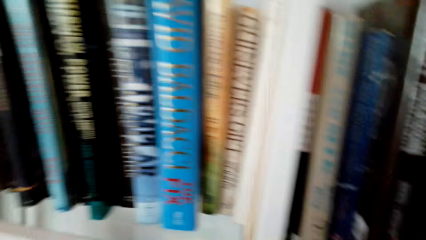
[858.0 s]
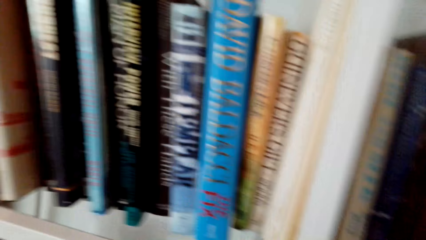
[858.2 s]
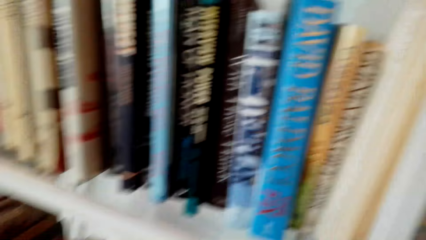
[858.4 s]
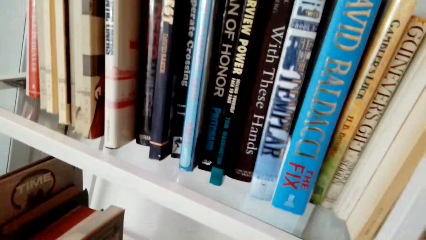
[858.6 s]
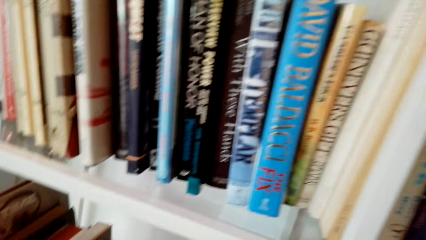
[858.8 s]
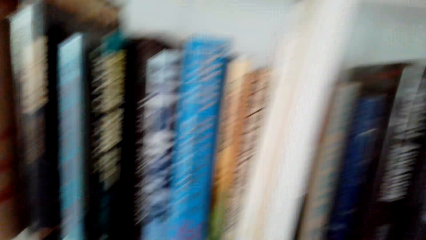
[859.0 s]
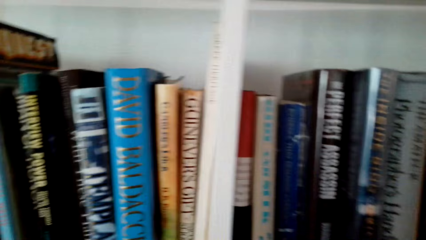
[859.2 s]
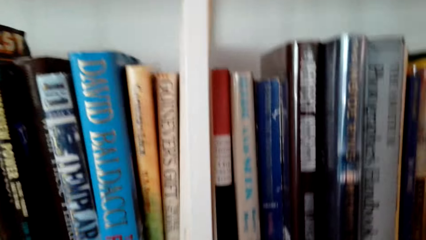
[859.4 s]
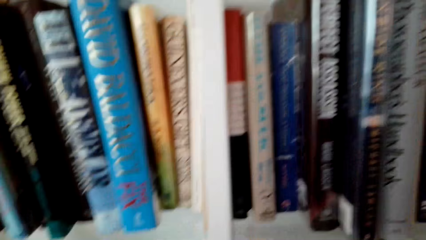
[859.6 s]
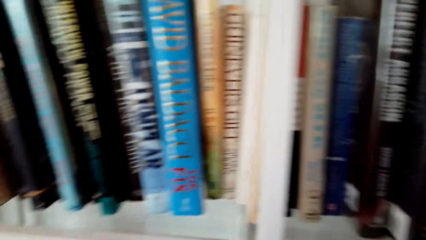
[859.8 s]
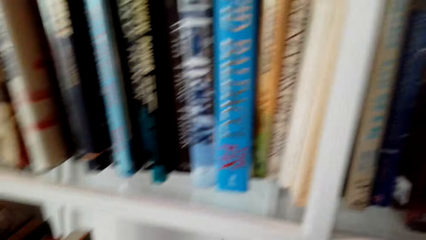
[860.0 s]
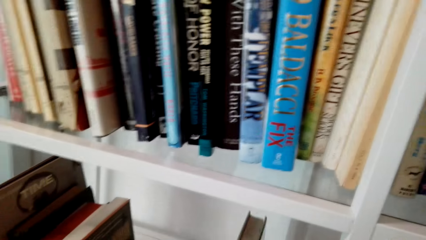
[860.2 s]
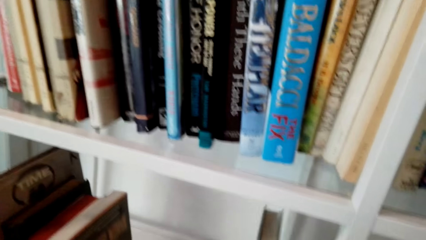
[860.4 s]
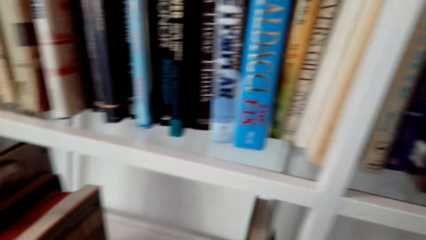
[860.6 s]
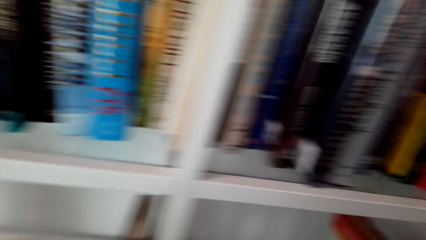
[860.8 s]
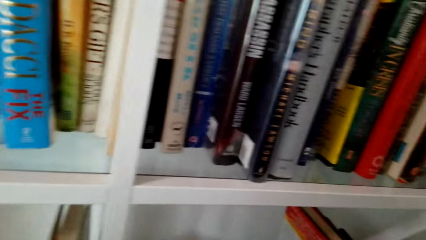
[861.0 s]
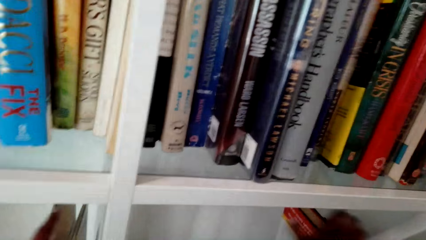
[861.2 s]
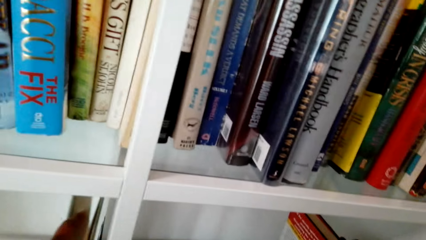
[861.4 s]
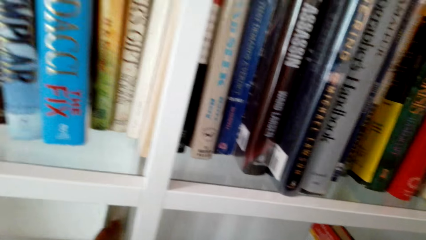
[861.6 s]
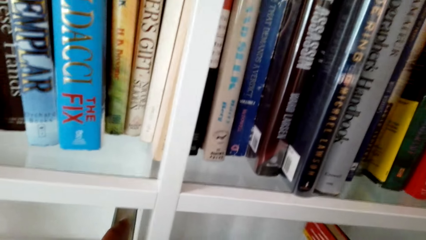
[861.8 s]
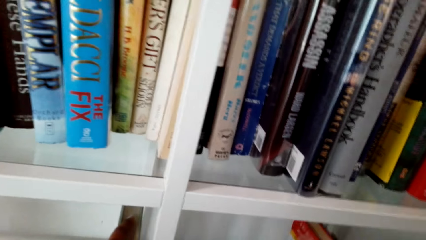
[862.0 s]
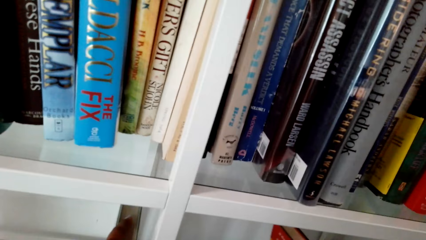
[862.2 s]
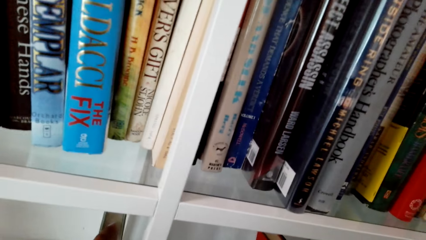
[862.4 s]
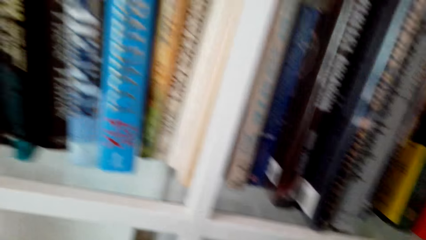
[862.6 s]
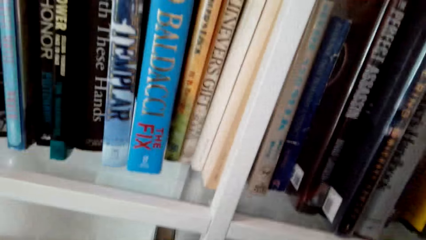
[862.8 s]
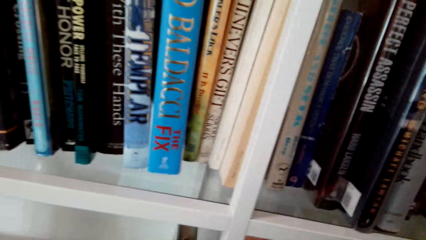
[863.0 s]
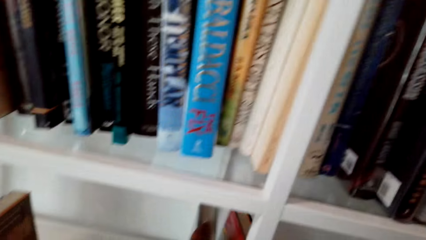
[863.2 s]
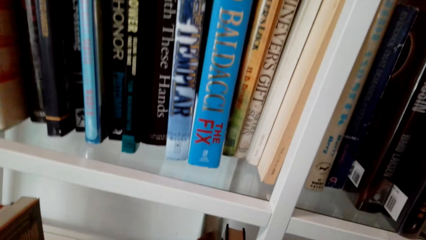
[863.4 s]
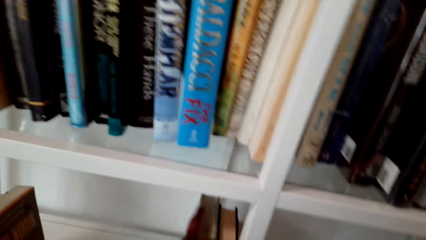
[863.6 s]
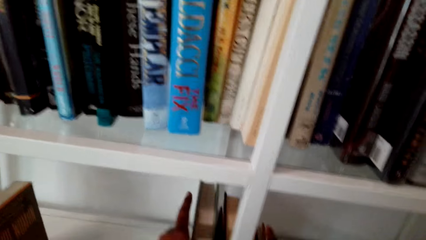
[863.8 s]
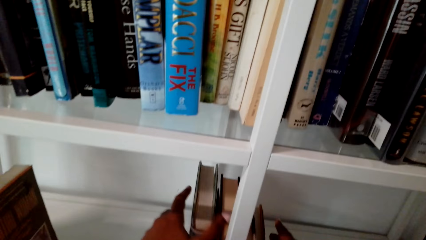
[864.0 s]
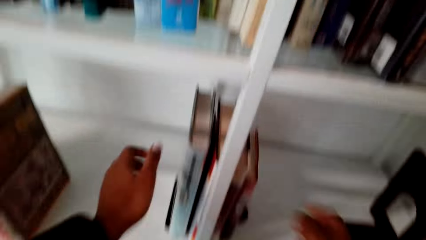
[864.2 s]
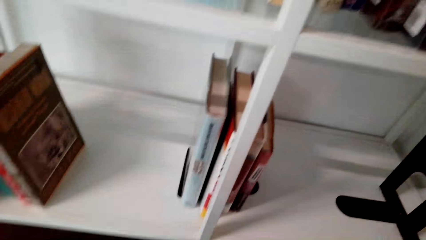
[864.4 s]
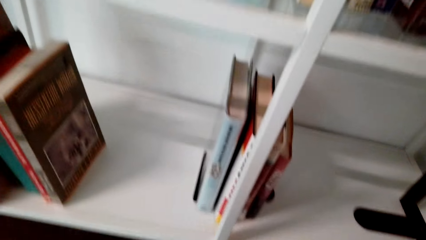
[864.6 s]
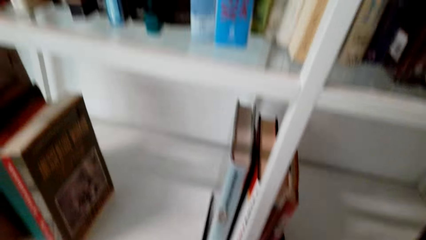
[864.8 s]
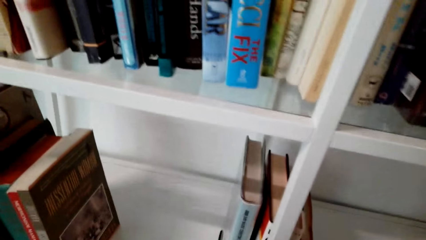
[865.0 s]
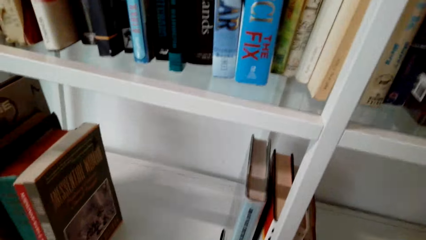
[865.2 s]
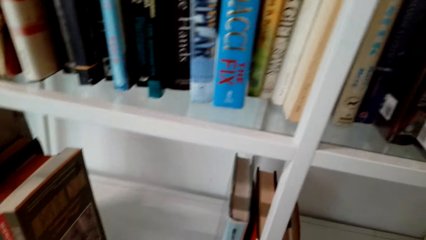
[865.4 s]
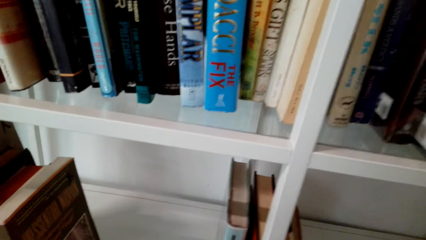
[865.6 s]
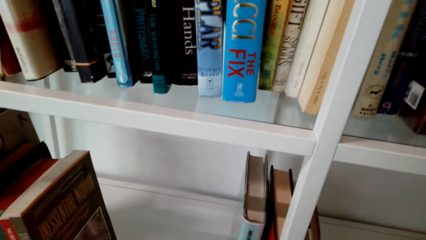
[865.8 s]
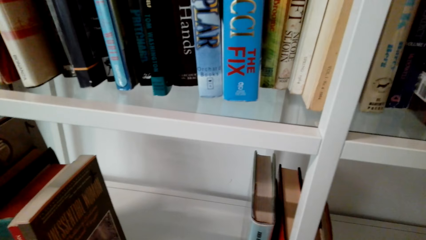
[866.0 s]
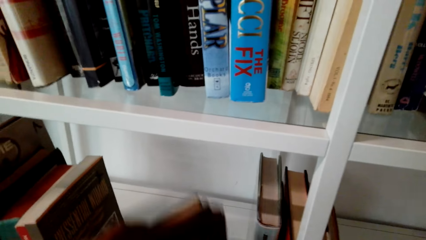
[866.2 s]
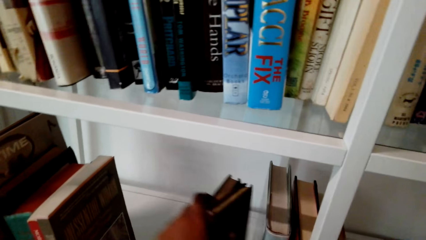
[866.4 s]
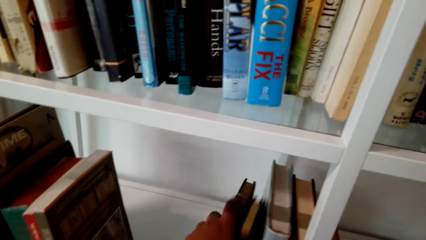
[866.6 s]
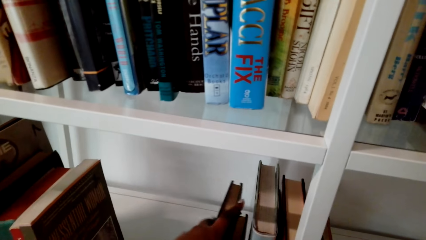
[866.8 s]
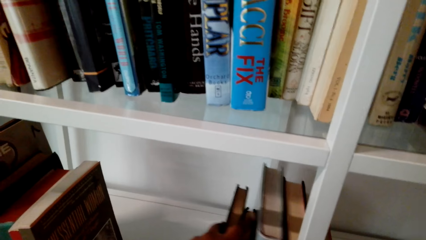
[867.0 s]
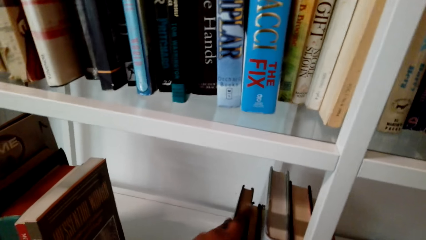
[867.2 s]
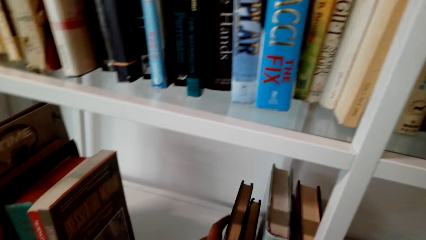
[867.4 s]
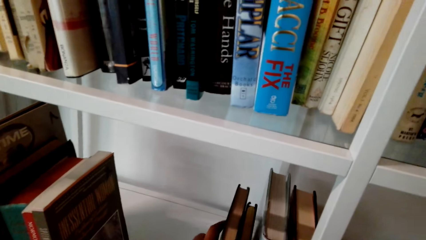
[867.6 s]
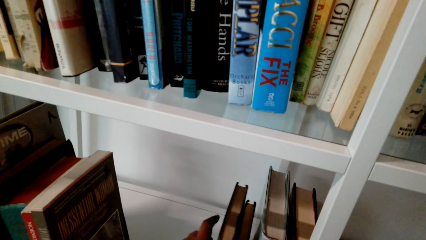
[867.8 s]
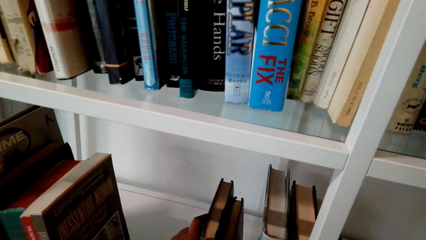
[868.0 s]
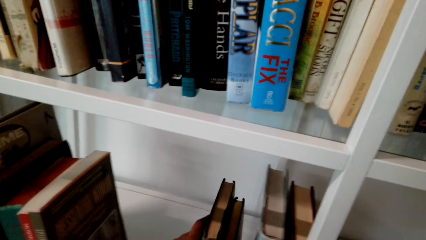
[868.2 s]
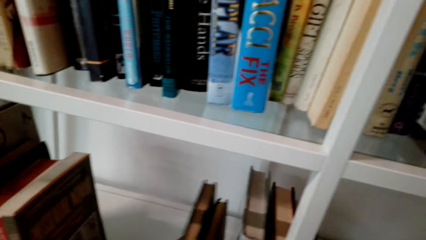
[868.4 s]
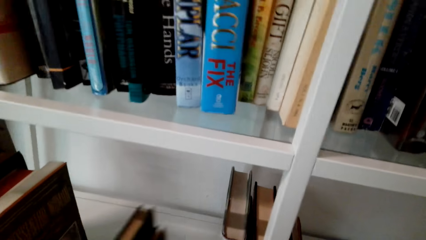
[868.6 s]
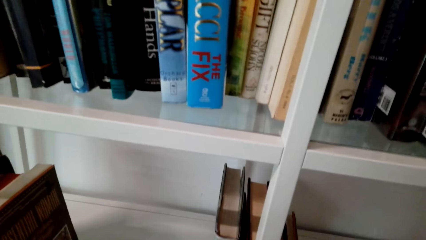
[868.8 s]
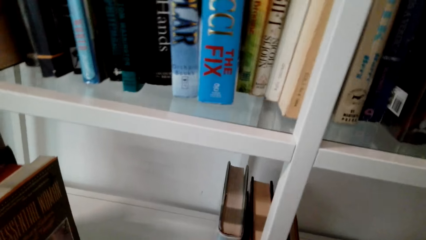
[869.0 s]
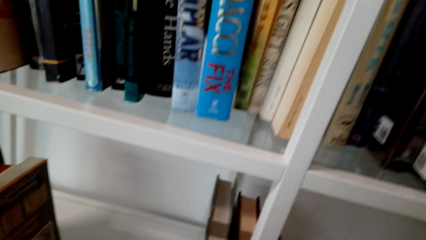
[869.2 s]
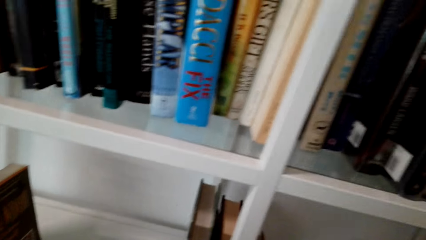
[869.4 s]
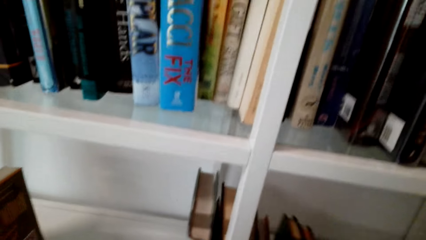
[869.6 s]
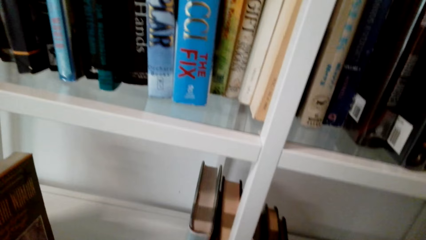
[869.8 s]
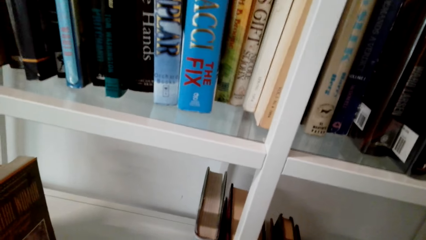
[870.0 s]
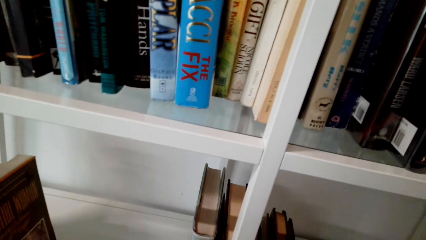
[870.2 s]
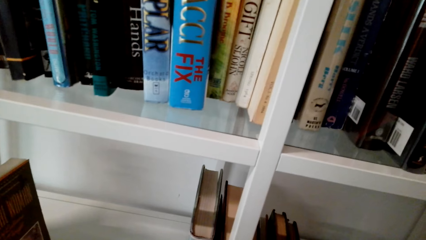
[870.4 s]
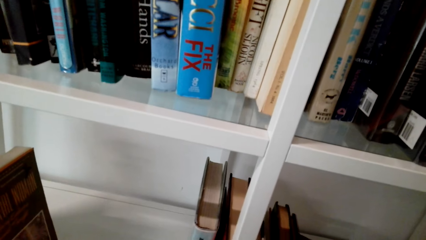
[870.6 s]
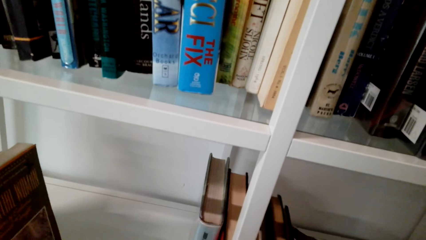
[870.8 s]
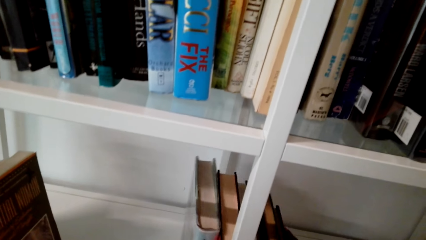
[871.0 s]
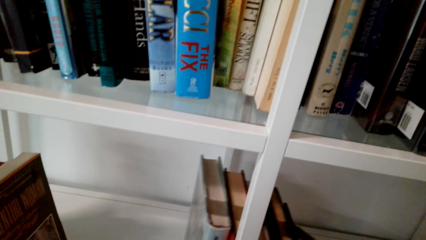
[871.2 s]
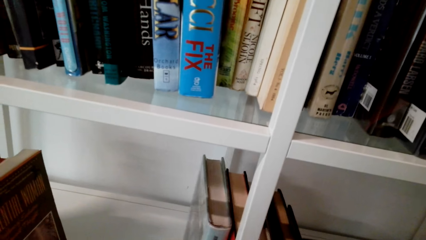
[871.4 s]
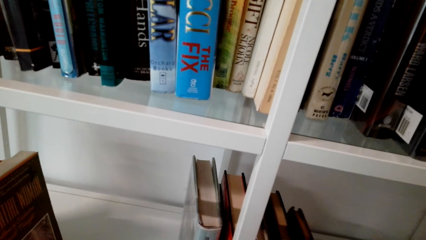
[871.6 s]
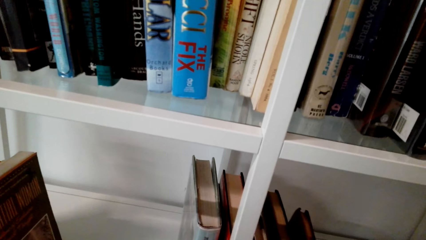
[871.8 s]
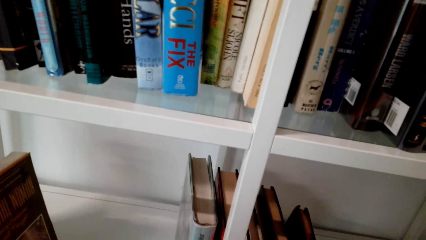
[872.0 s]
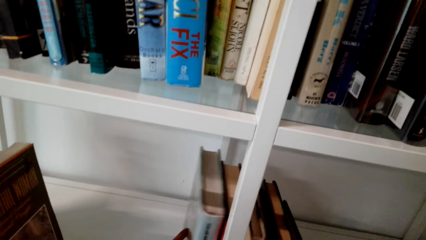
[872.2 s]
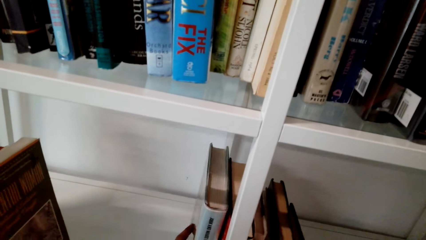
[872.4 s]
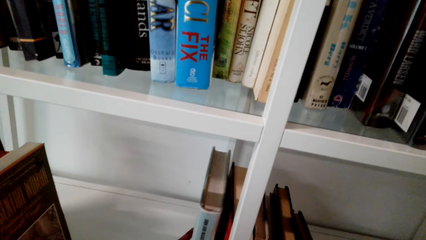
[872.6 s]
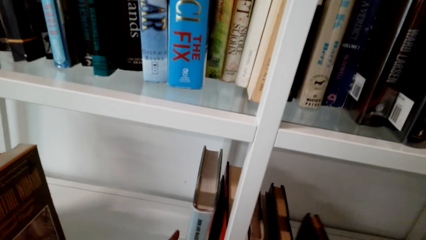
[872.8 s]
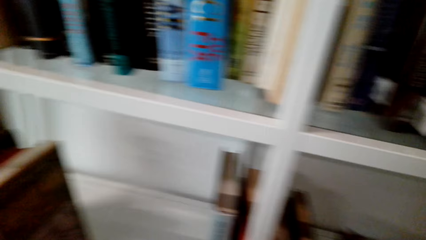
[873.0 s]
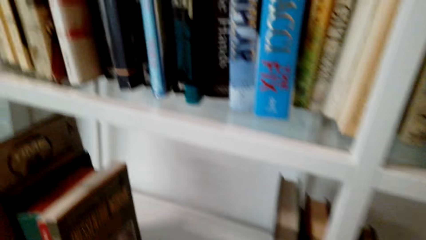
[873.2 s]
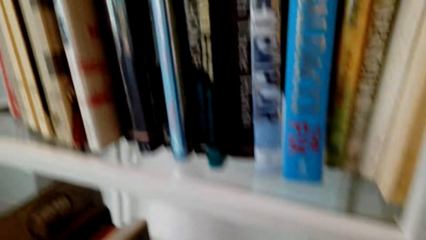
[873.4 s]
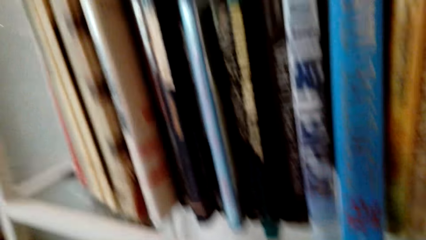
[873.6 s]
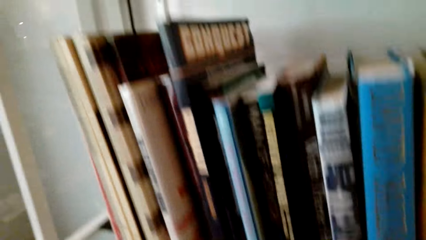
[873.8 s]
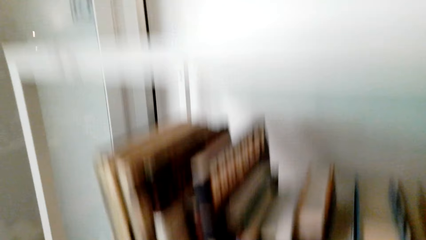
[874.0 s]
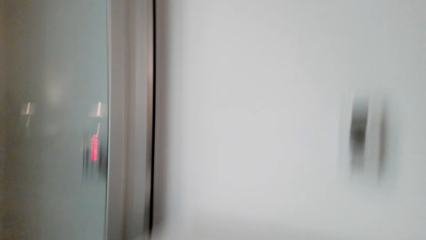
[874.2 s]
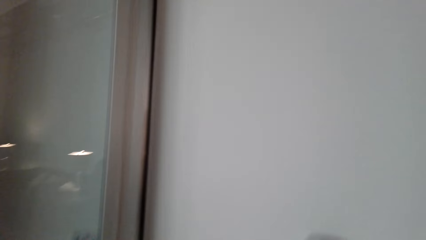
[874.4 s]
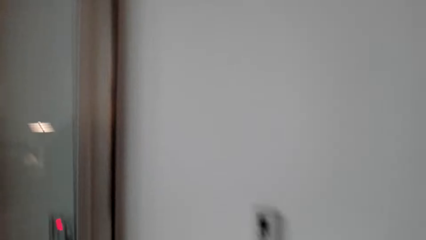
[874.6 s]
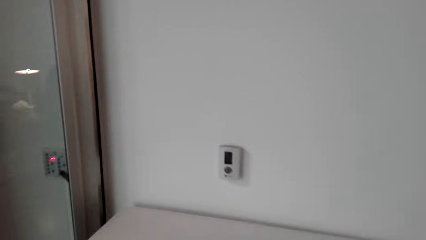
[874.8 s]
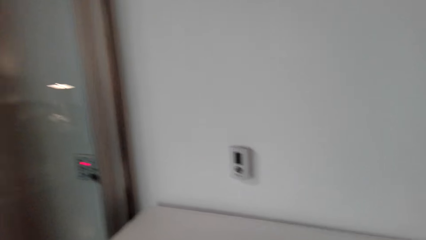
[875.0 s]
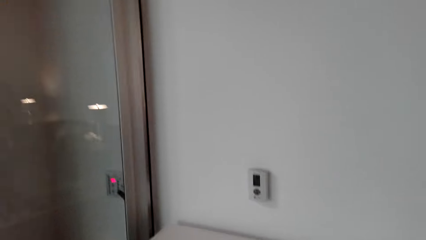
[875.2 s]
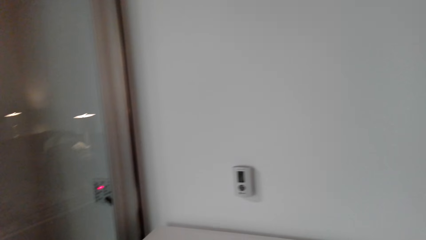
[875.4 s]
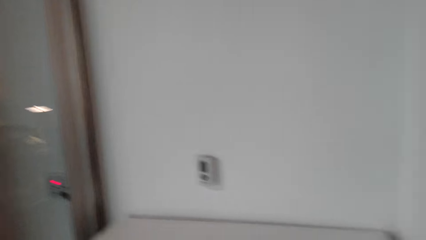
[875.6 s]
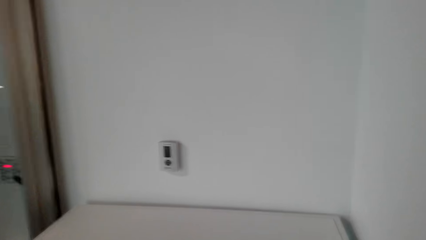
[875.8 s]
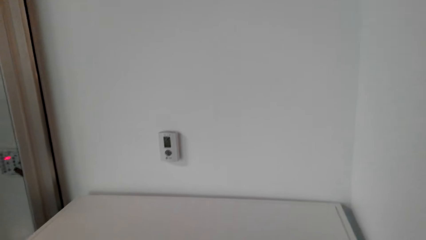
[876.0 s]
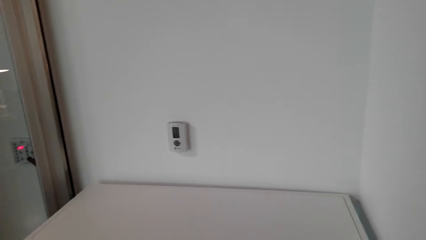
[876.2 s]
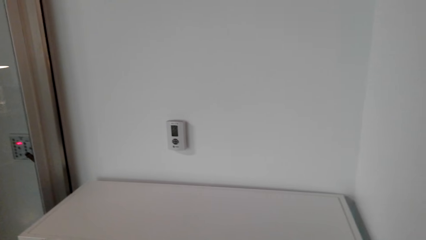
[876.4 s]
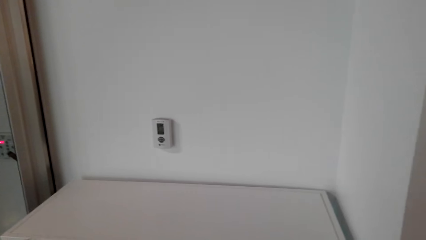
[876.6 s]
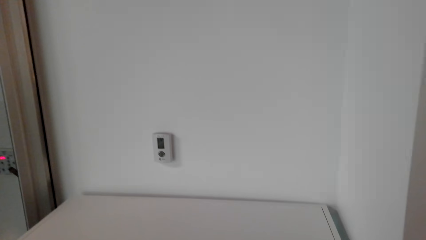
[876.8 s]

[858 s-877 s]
The camera wearer arranges books on a shelf. They stand up.
